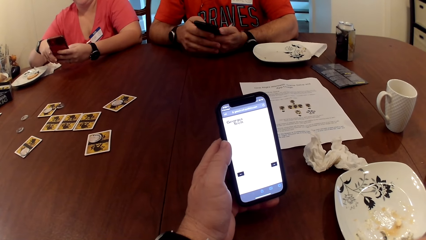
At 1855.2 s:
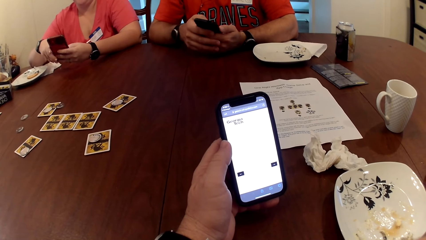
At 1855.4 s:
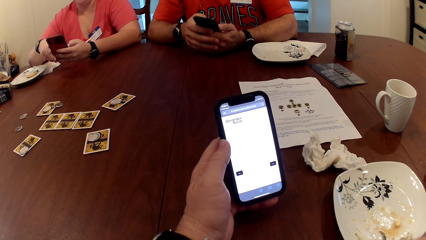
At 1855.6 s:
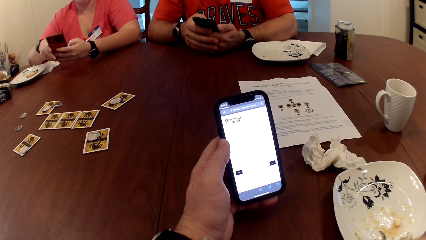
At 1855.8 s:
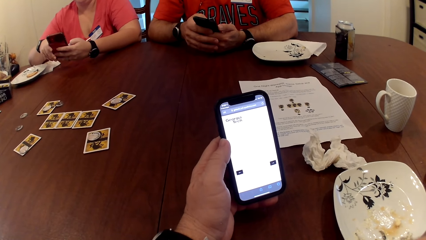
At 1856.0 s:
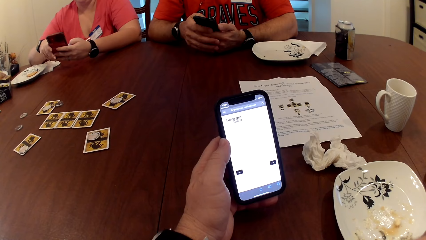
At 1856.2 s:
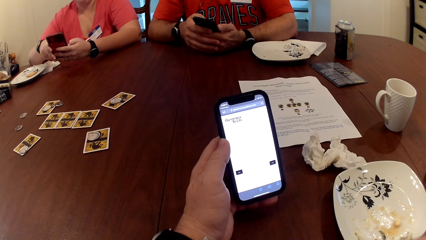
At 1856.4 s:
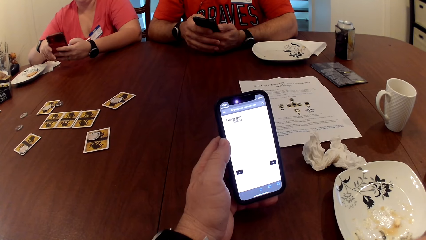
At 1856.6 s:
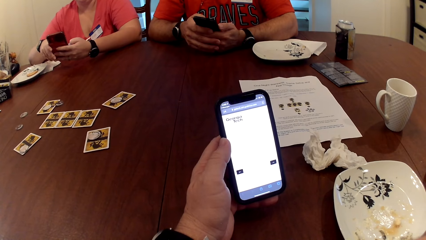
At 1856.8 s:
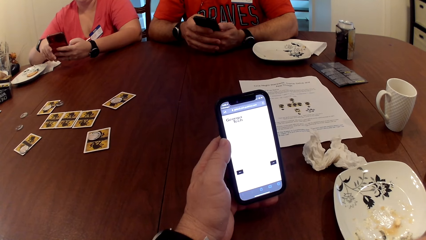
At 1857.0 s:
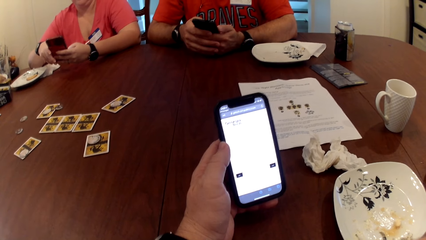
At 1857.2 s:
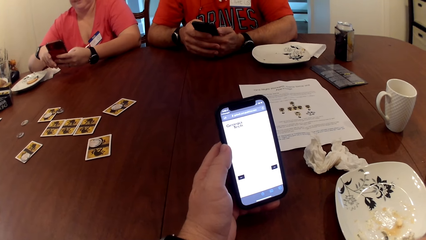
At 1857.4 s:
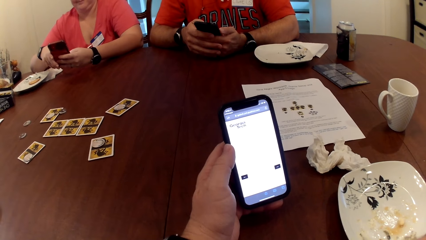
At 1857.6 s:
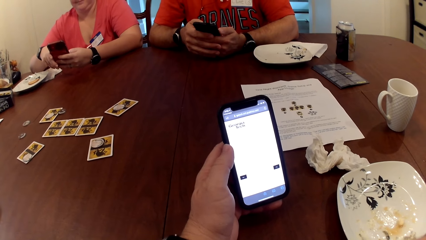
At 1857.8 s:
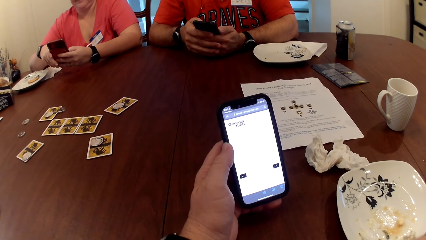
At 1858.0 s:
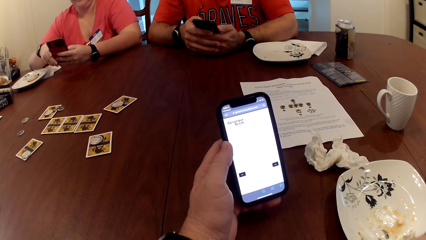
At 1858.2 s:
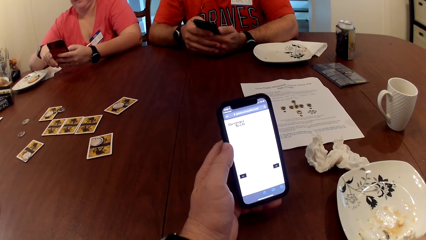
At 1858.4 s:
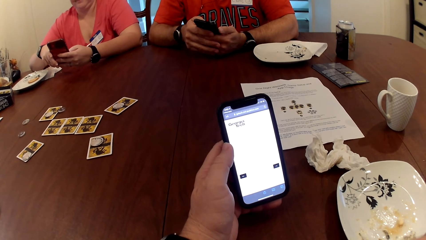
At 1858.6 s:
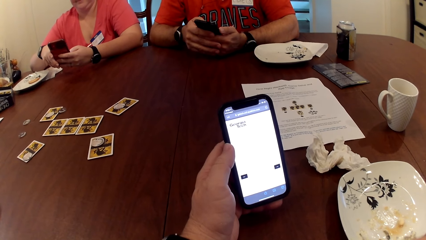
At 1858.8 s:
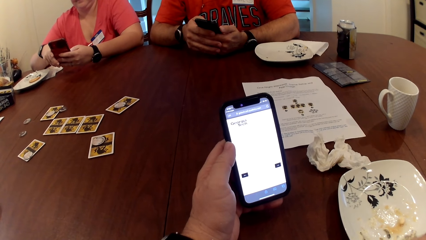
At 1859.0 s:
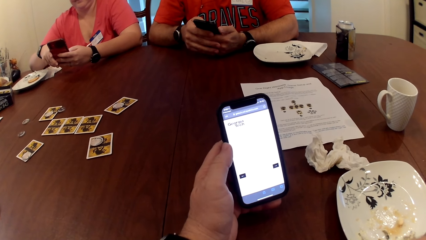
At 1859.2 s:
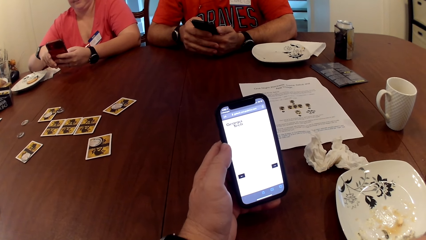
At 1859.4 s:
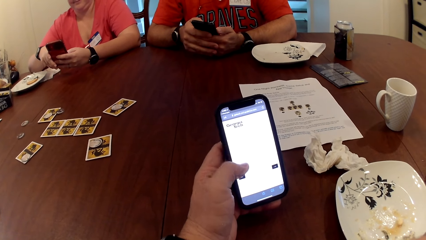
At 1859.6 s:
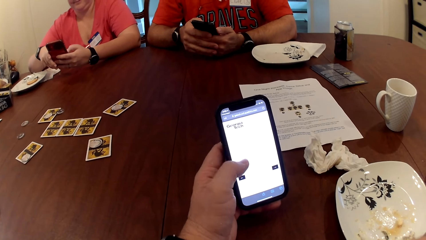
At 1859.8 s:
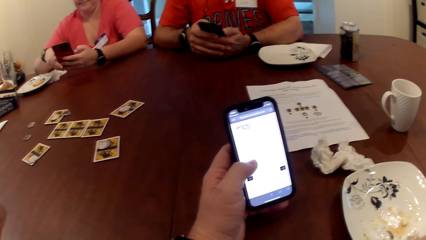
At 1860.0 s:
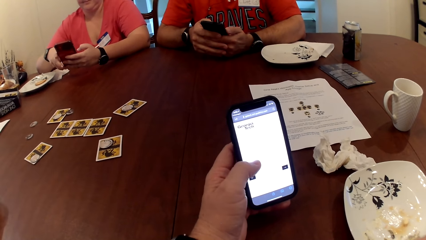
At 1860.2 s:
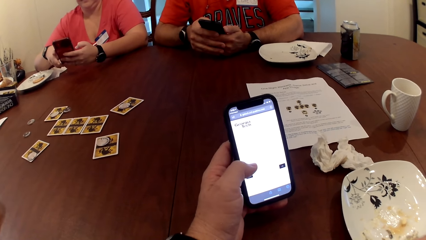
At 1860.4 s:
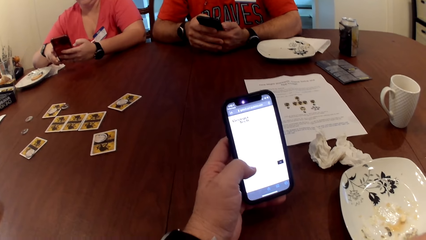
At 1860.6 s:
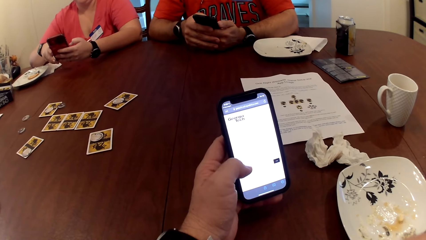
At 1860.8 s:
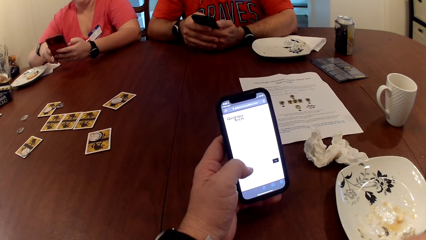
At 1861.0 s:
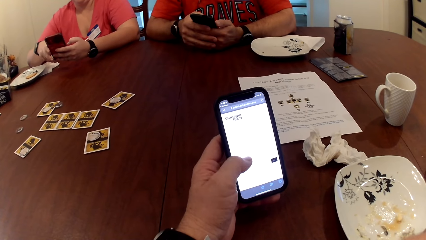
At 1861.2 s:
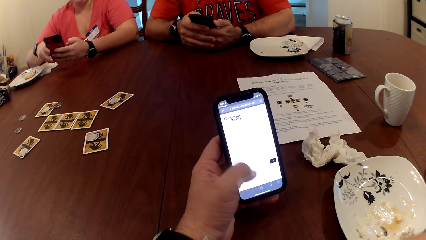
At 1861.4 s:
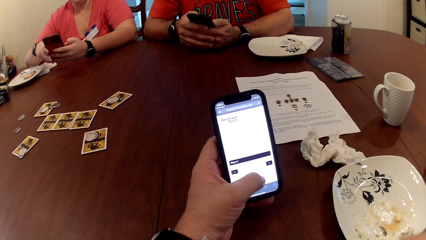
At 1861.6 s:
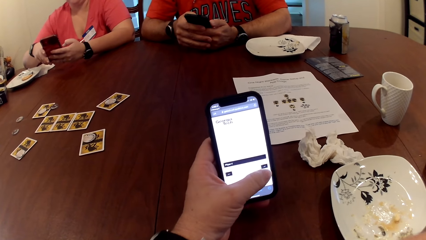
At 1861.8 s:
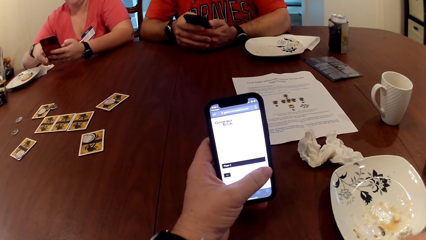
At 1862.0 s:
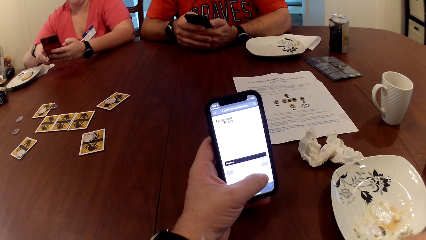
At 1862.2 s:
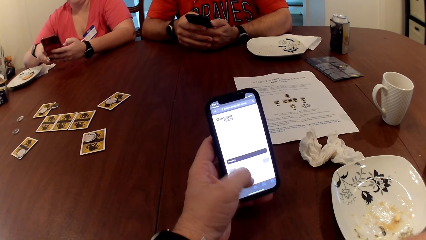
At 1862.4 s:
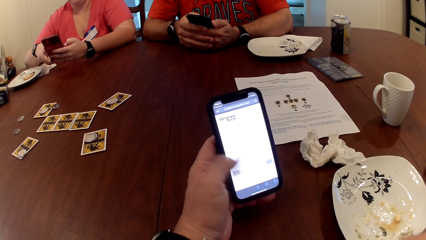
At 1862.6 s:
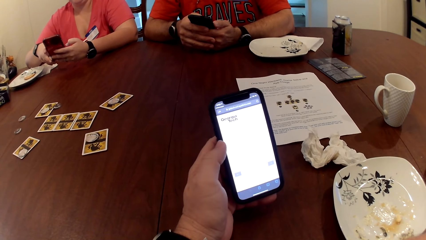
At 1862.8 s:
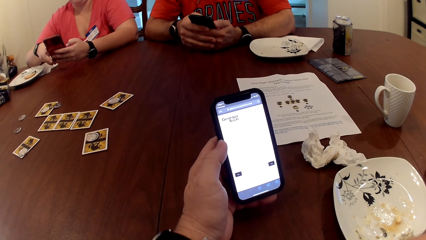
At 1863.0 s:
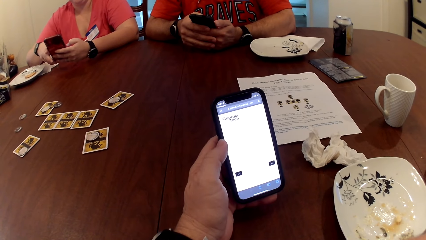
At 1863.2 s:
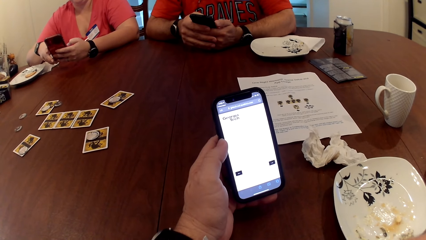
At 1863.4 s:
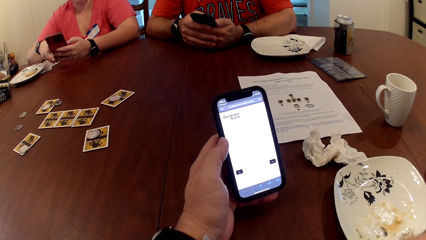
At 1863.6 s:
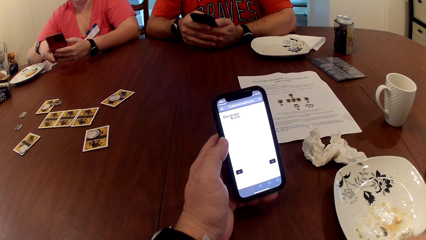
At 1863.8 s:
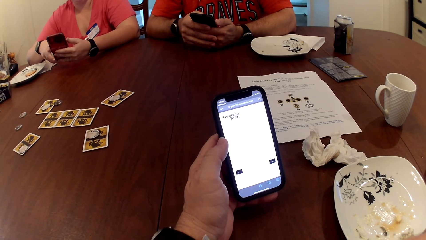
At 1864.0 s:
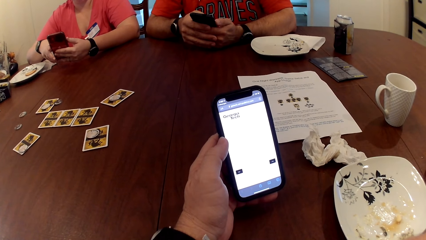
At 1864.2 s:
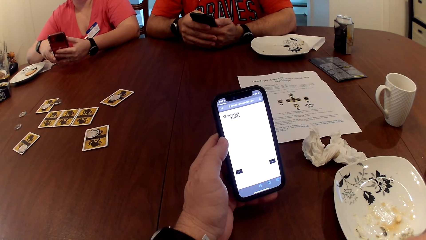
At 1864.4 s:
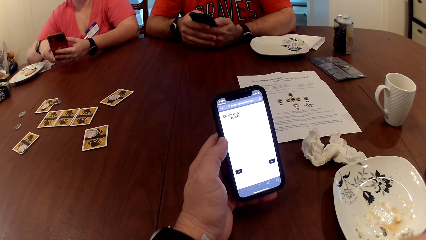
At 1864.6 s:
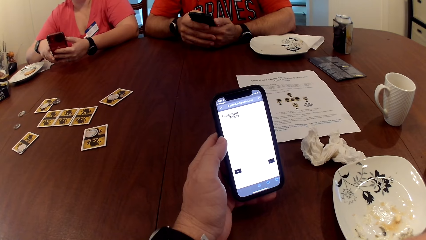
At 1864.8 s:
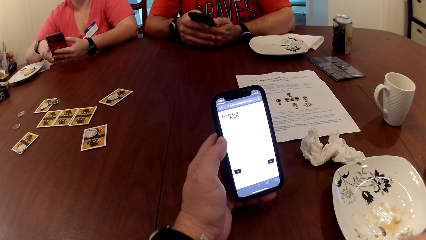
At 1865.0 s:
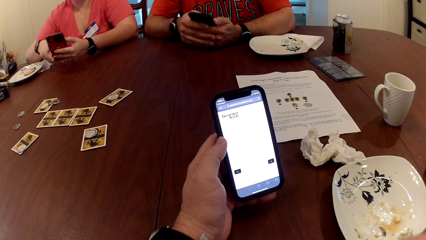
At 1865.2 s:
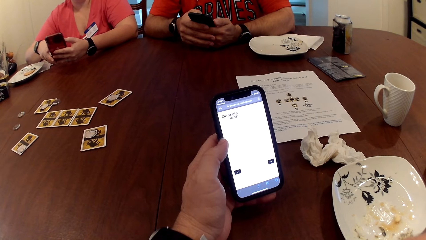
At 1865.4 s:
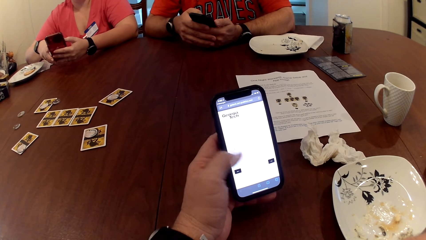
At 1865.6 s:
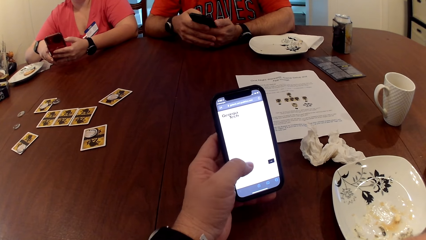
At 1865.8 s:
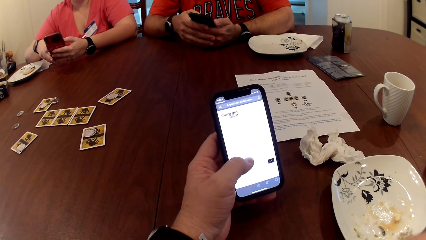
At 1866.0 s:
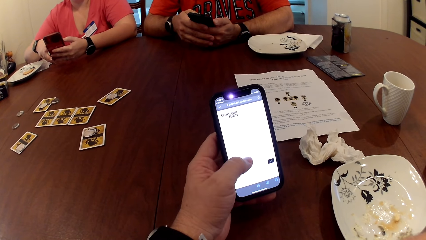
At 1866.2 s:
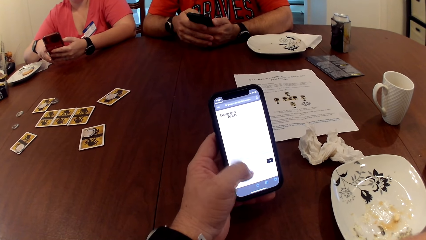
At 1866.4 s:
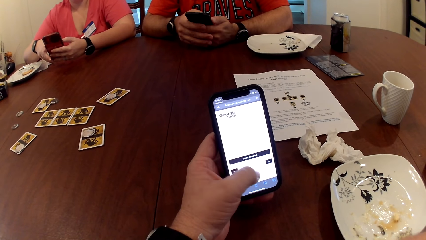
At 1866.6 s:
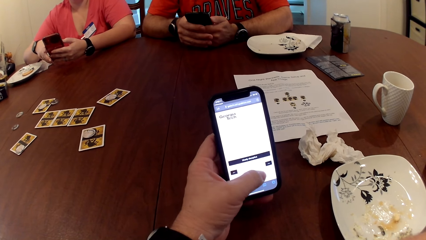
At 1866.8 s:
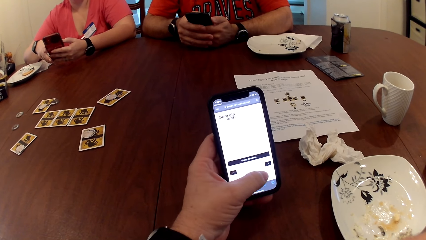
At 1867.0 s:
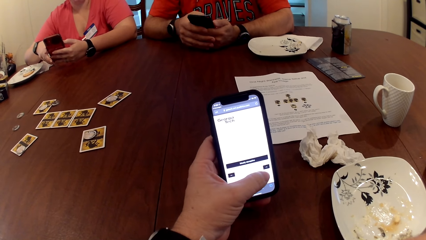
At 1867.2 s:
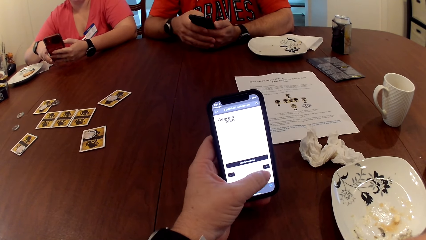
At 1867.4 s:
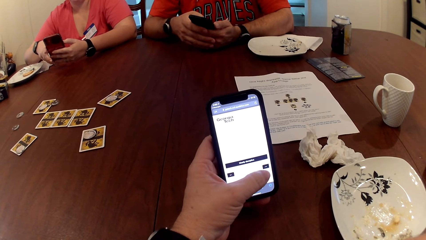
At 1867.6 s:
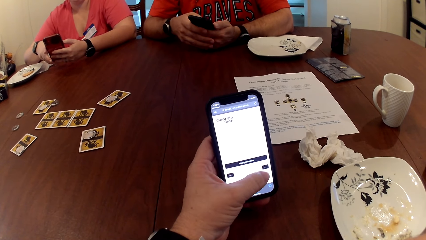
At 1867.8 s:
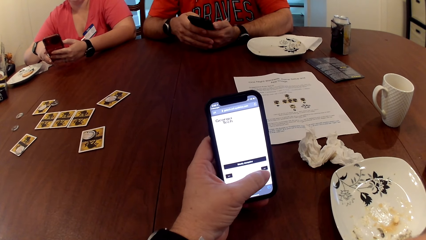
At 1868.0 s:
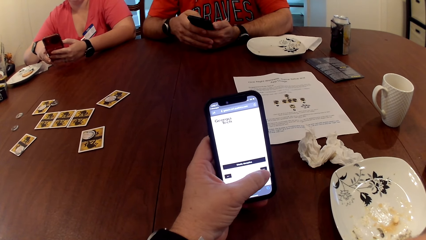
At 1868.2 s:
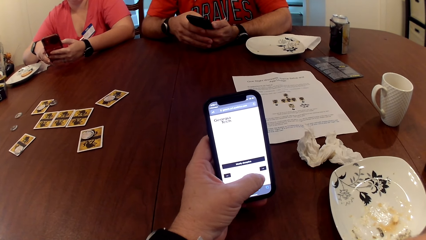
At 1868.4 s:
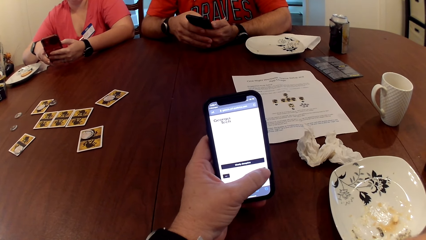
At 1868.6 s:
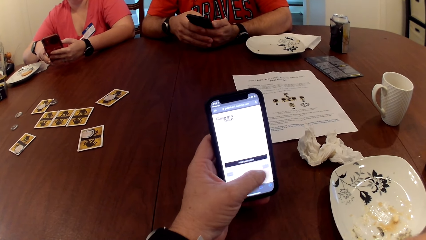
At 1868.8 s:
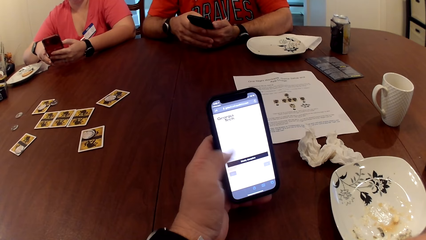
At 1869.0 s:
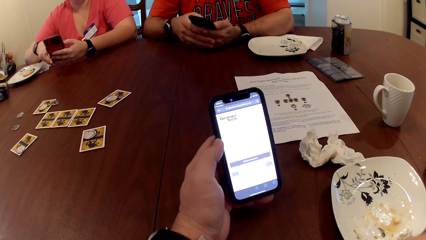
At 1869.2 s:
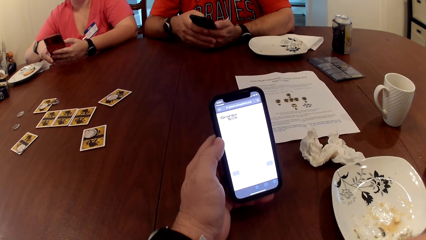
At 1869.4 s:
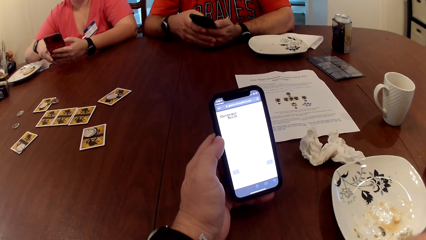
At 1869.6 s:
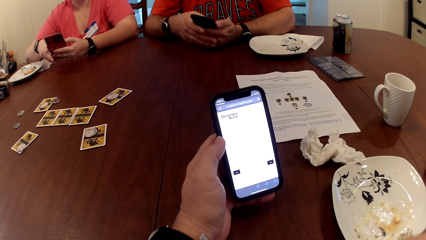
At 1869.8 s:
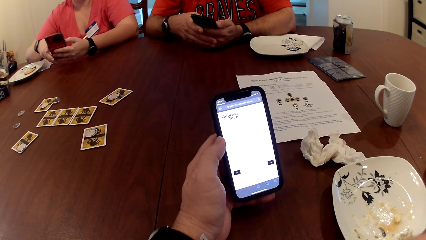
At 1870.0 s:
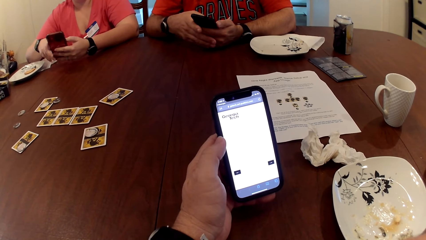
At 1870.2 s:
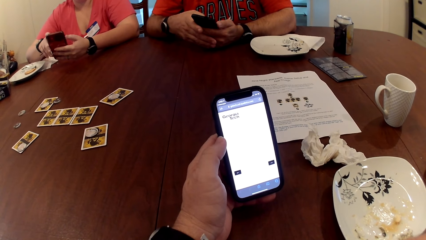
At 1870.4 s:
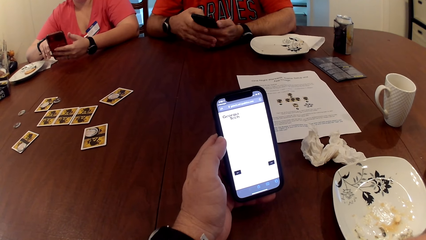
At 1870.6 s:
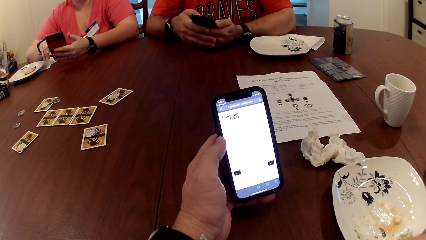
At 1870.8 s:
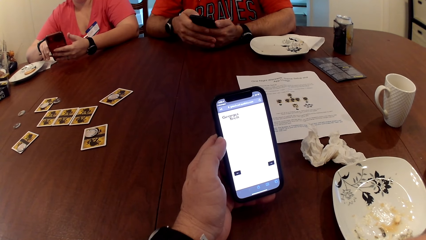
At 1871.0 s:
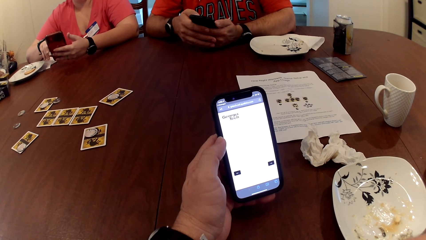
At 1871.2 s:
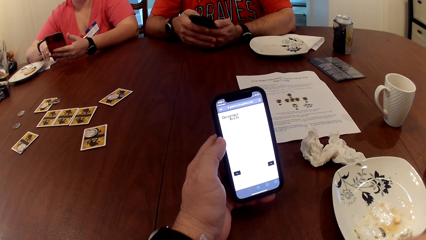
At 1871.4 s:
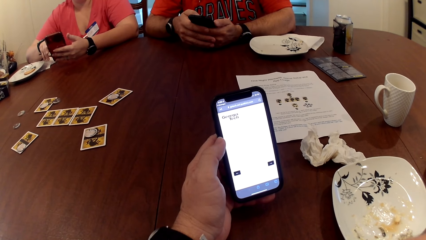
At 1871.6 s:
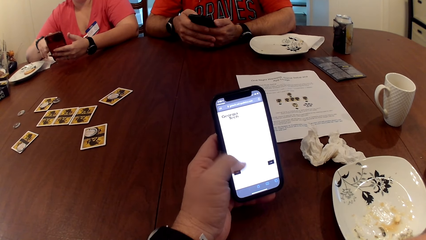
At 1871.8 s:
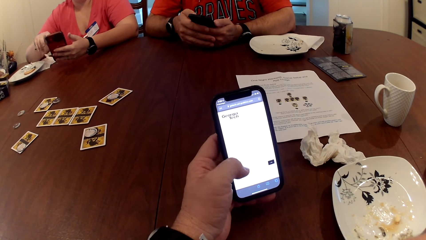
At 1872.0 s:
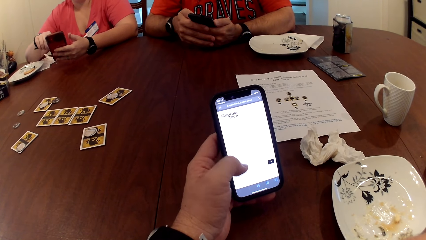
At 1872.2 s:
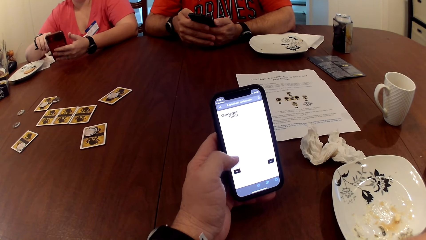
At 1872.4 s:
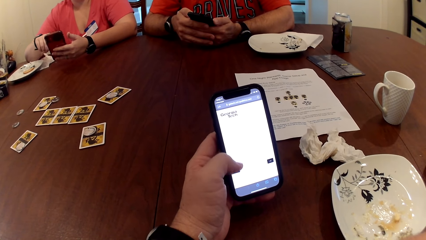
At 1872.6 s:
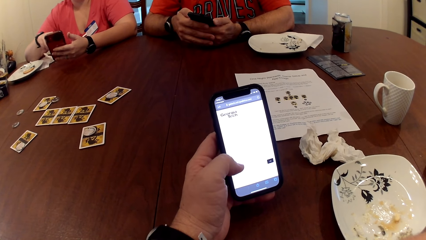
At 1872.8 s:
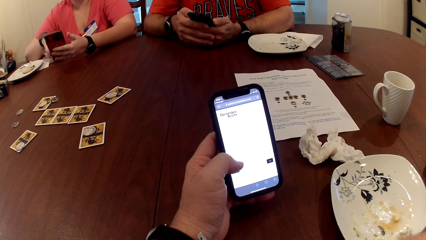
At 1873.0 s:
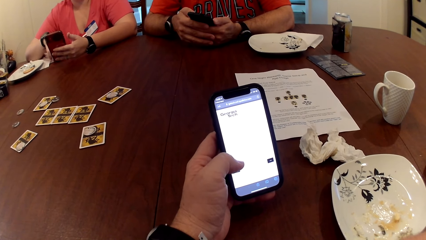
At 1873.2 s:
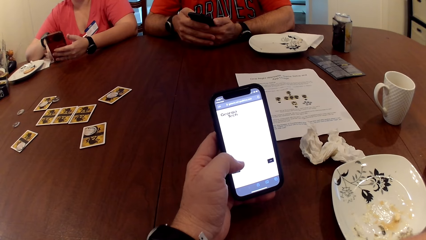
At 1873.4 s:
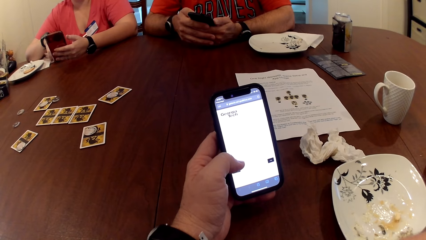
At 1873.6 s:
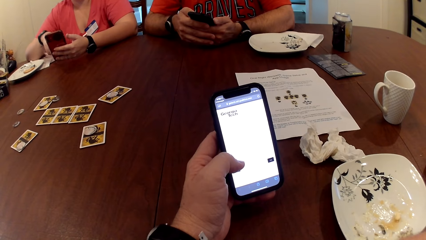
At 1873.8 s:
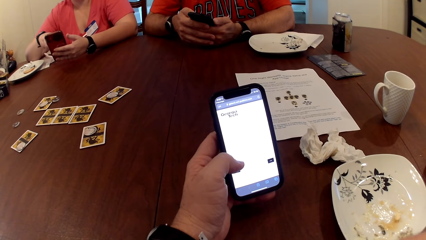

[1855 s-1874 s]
A lady uses her phone. The camera wearer uses her phone.
